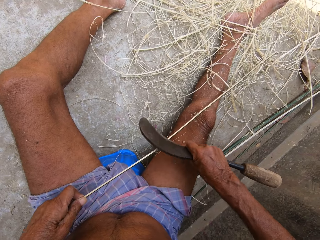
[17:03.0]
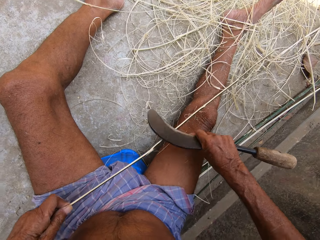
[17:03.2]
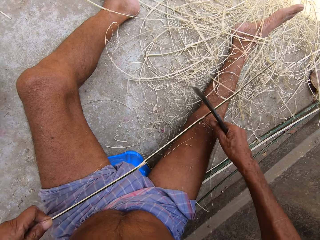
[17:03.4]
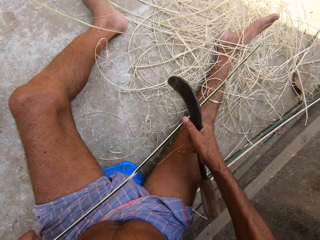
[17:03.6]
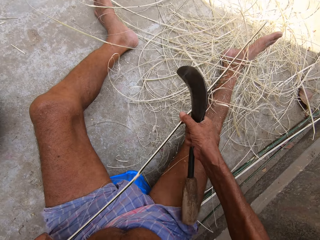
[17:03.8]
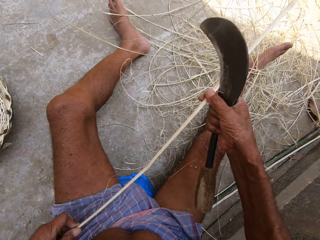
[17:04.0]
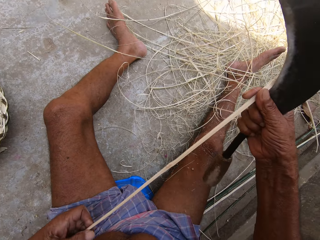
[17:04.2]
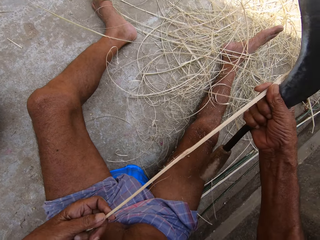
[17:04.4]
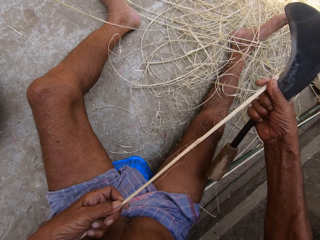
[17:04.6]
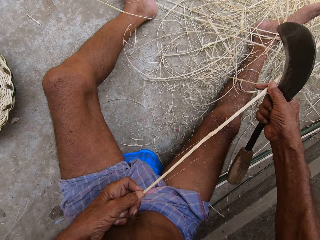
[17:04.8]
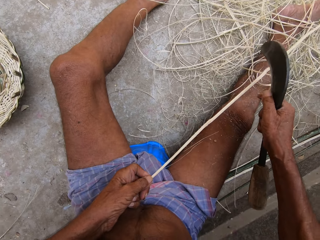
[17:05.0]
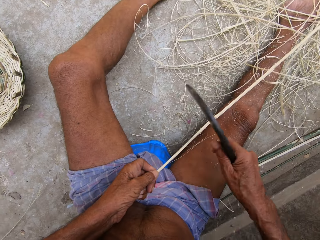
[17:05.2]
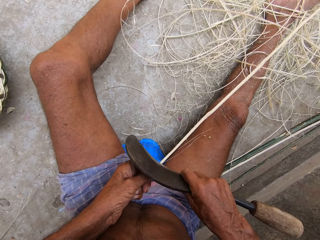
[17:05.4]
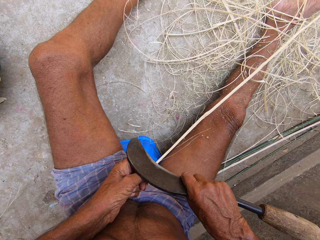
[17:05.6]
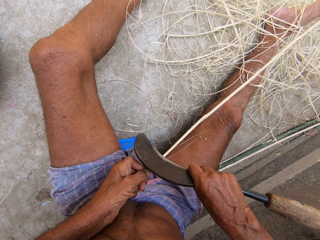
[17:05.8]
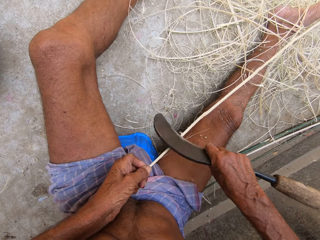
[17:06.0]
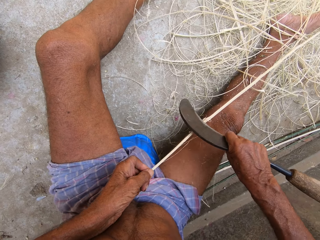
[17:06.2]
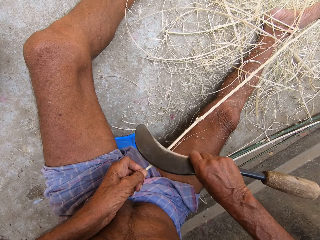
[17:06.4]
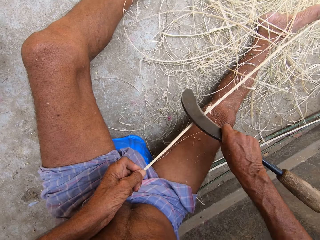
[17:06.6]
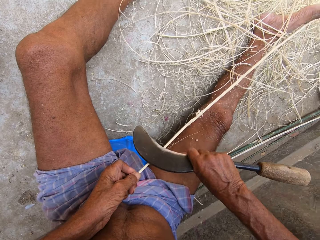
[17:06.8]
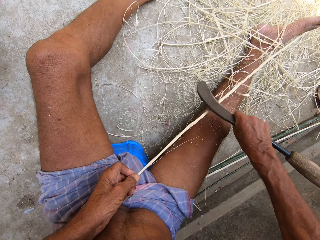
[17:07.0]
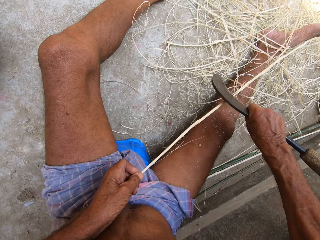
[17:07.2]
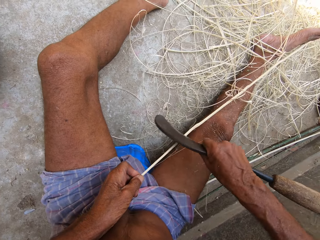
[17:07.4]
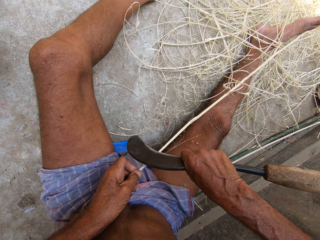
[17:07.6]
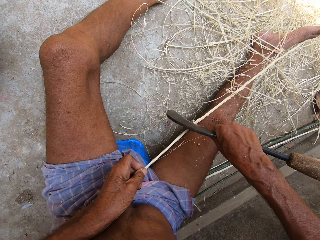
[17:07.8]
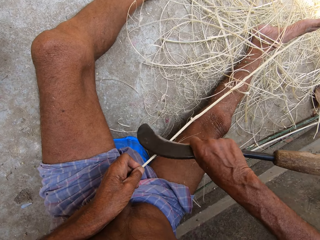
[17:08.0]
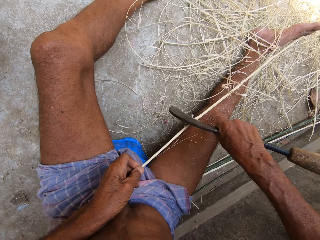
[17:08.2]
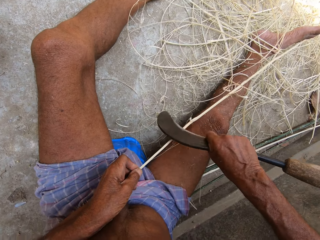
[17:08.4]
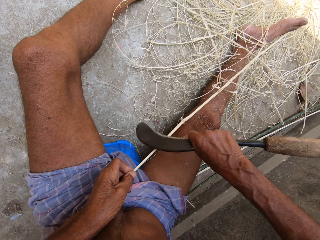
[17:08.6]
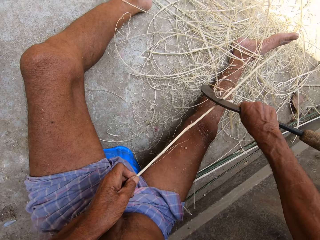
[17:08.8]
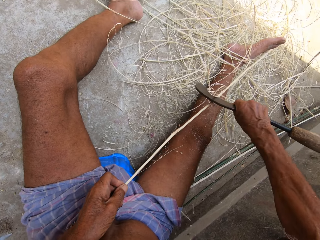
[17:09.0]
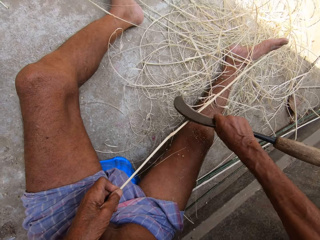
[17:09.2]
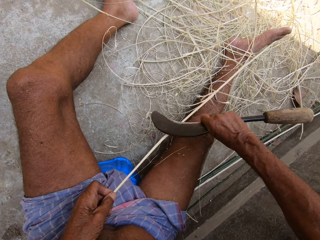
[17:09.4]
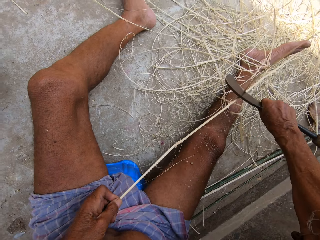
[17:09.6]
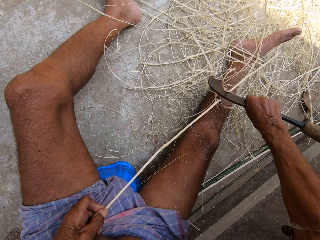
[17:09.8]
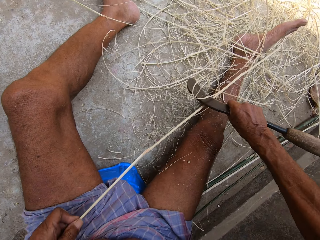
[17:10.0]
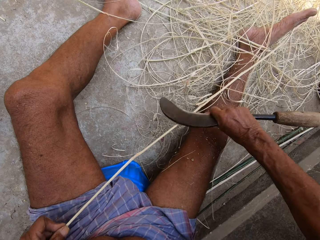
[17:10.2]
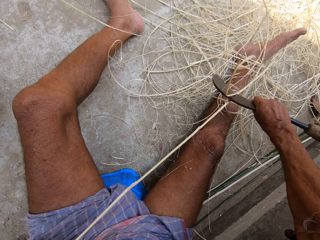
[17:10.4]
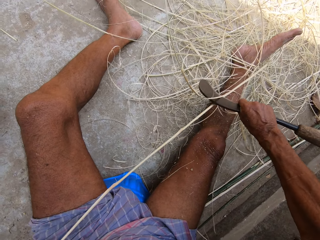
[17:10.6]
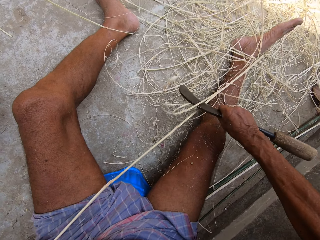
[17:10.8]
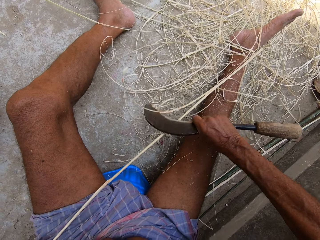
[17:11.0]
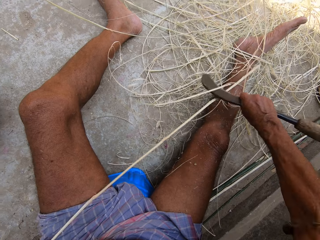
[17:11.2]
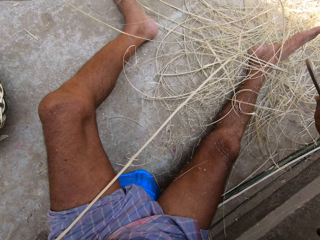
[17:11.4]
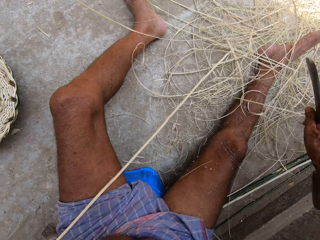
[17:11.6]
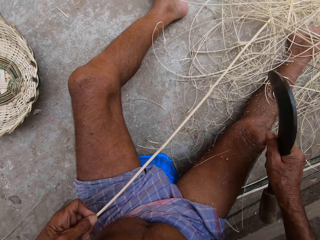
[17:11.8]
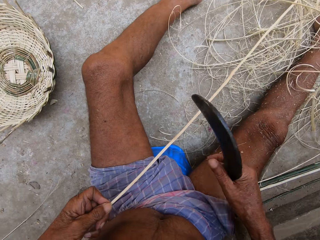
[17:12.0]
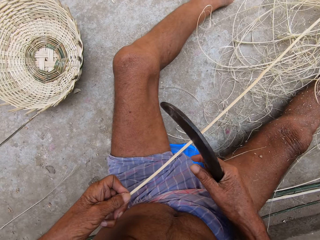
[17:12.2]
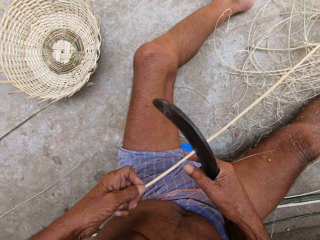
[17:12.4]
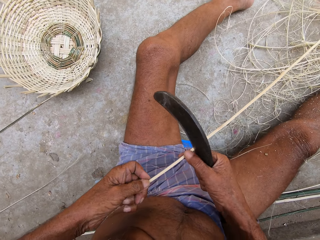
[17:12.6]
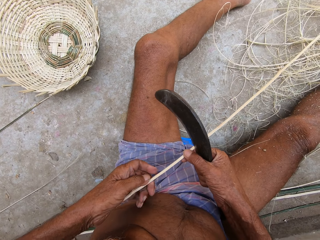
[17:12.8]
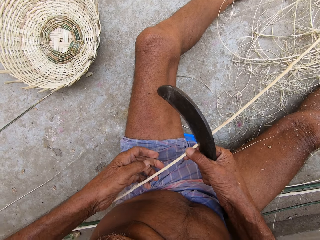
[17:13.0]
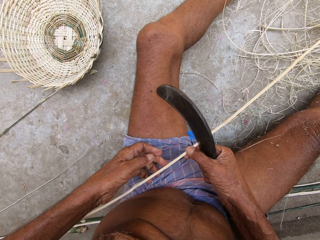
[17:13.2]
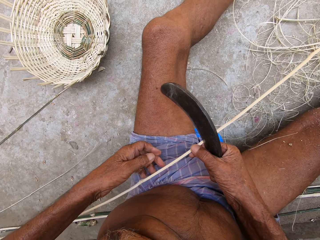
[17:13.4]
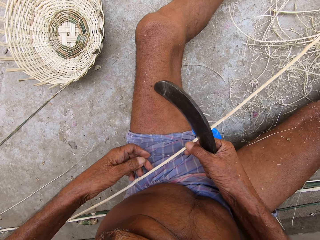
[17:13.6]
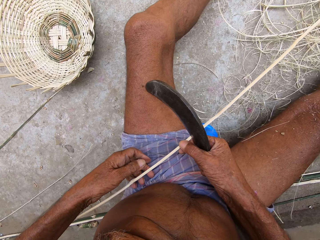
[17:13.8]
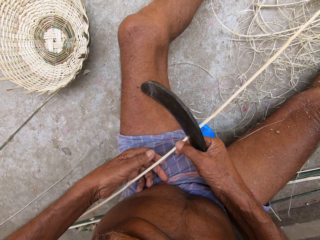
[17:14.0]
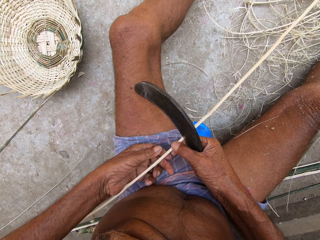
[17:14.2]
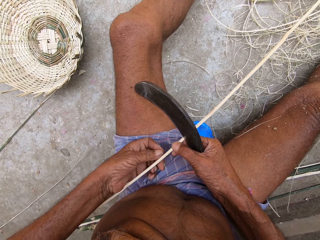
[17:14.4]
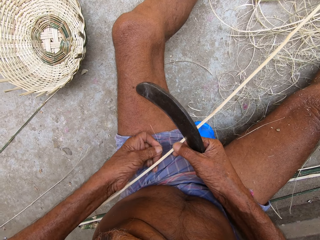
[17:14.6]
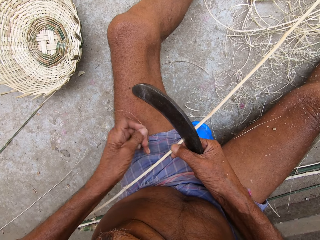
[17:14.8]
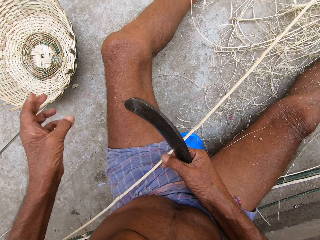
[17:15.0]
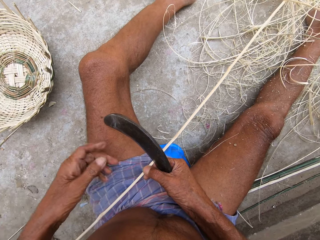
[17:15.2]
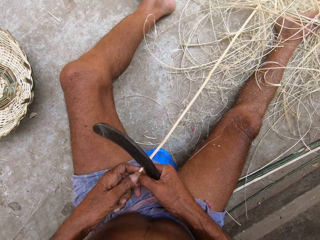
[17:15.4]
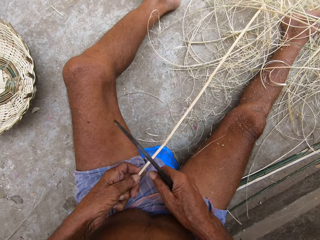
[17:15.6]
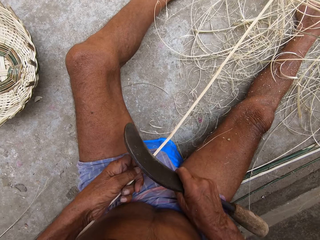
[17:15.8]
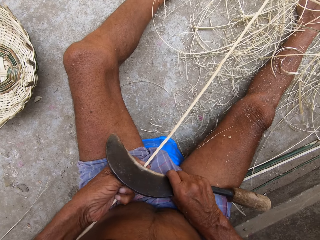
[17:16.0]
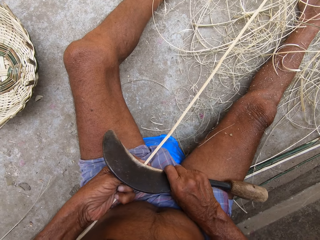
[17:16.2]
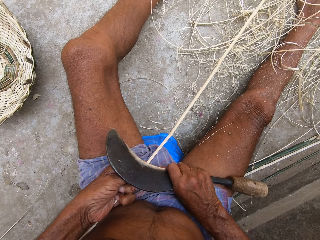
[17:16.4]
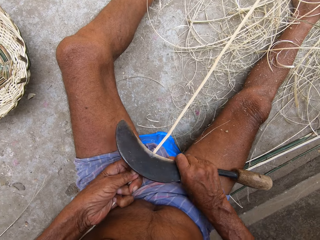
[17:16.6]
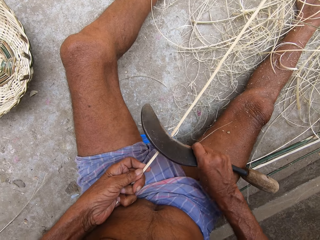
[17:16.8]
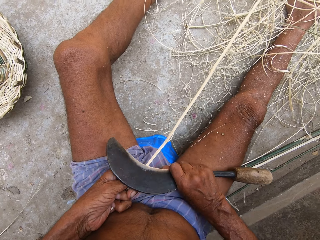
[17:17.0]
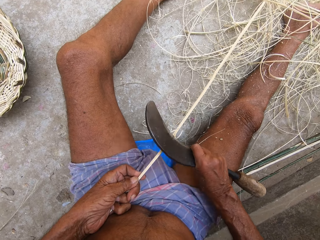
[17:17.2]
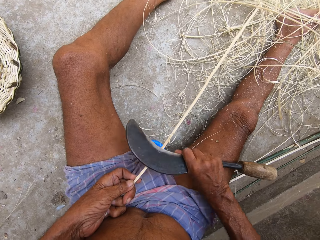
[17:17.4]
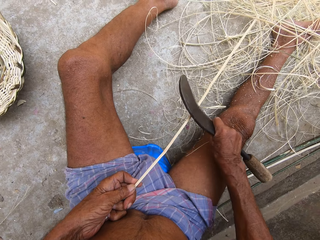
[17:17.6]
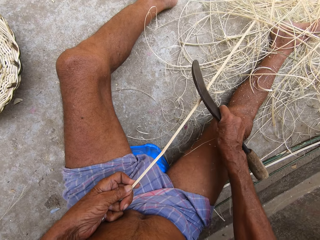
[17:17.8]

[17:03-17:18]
The camera wearer lifts the bamboo stick from his right leg with both hands. He places the bamboo stick on his right leg with both hands. He peels the bamboo stick with the hand sickle in his right hand. He holds the bamboo stick with both hands. He pulls a splinter from the bamboo stick with his left hand. He throws the splinter on the ground with his left hand. He holds the bamboo stick with his left hand. He peels the bamboo stick with the hand sickle in his right hand. He makes a stick.

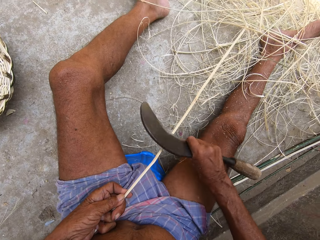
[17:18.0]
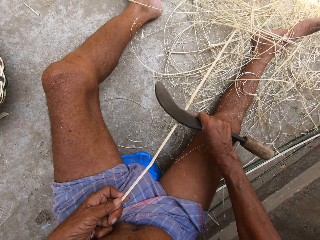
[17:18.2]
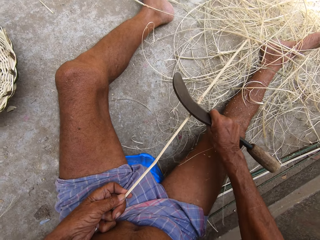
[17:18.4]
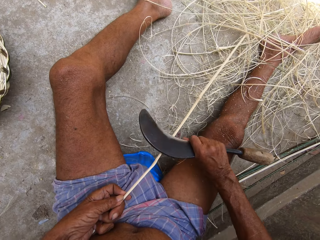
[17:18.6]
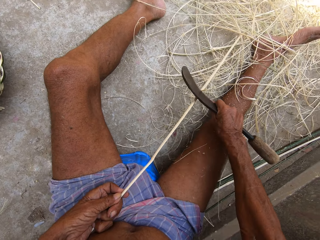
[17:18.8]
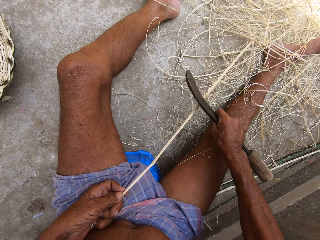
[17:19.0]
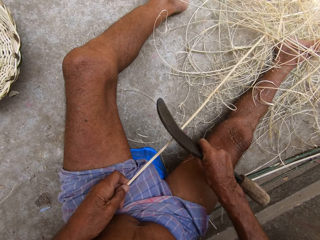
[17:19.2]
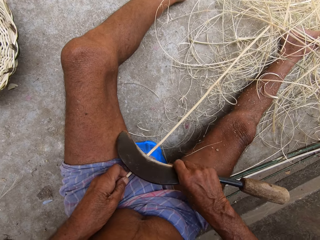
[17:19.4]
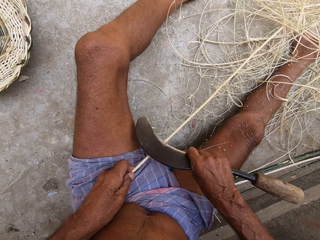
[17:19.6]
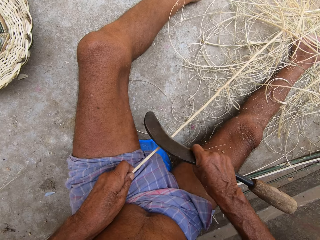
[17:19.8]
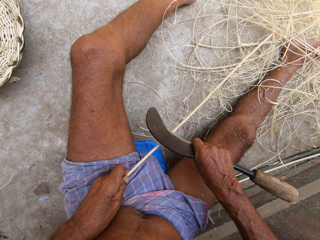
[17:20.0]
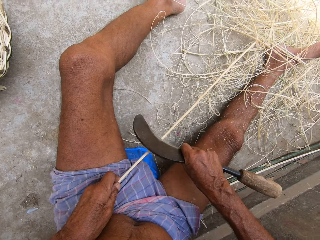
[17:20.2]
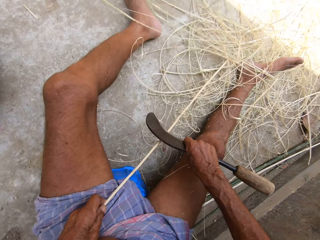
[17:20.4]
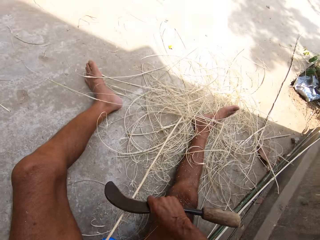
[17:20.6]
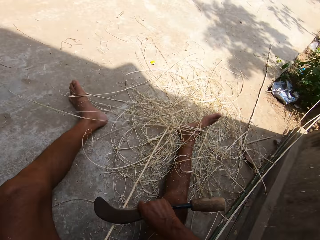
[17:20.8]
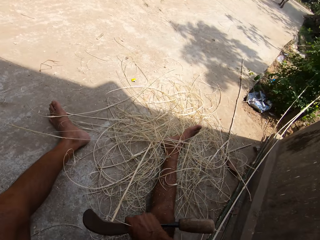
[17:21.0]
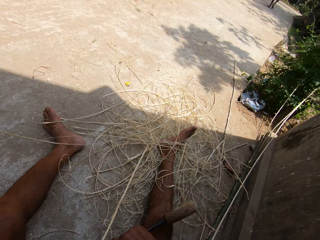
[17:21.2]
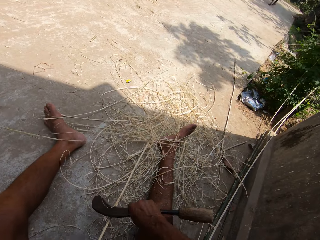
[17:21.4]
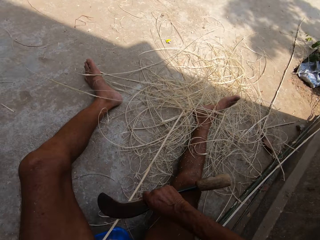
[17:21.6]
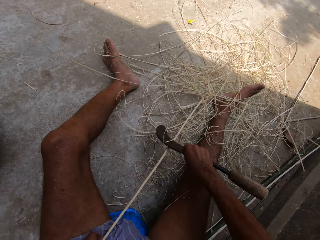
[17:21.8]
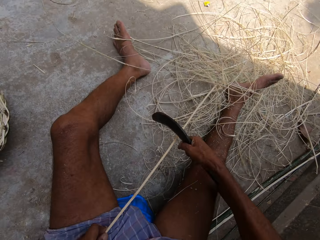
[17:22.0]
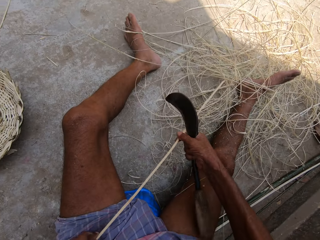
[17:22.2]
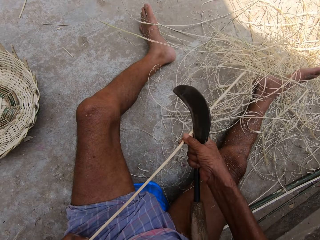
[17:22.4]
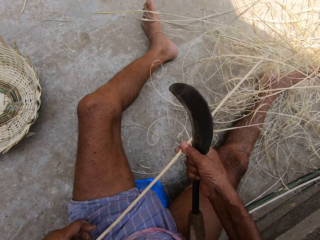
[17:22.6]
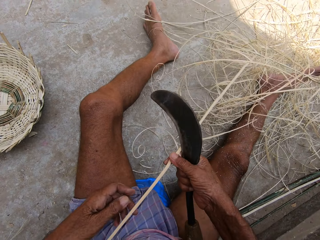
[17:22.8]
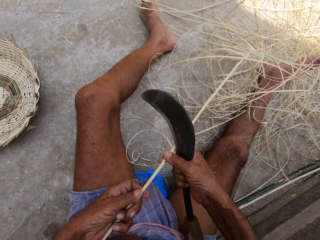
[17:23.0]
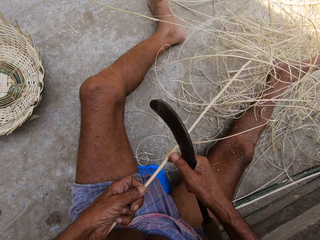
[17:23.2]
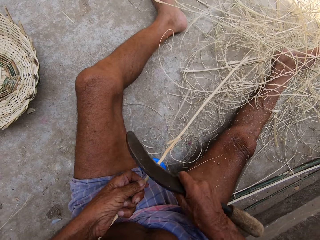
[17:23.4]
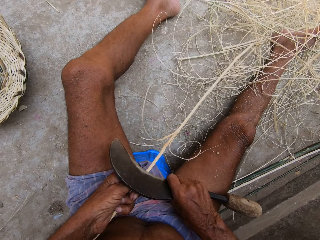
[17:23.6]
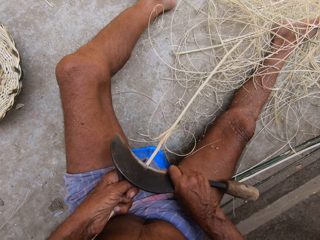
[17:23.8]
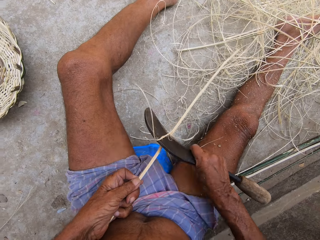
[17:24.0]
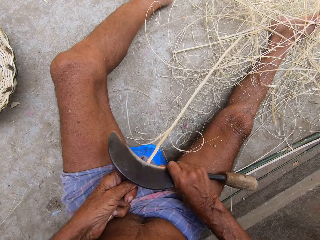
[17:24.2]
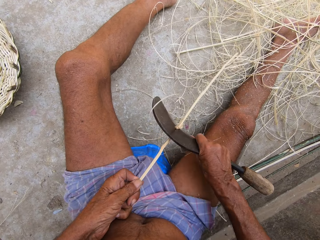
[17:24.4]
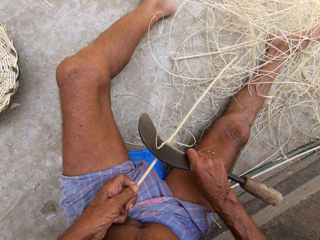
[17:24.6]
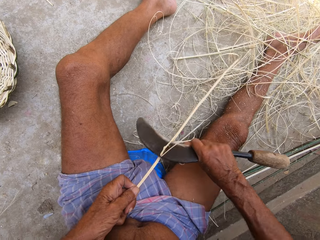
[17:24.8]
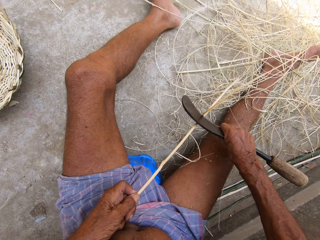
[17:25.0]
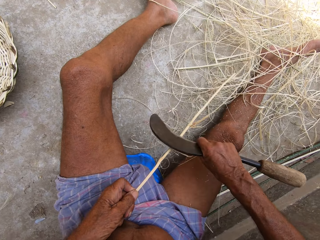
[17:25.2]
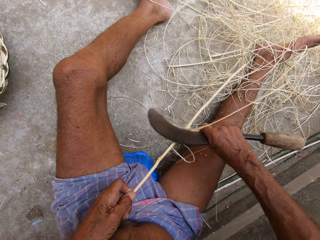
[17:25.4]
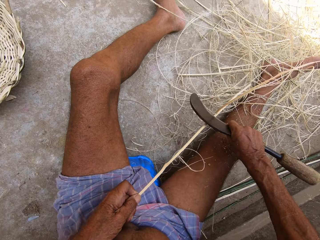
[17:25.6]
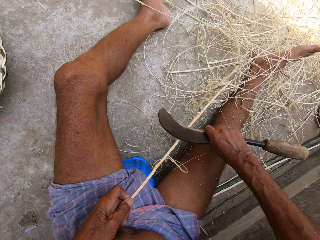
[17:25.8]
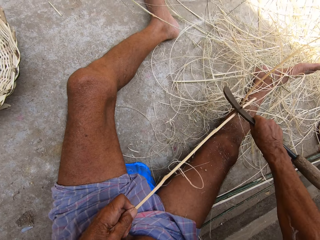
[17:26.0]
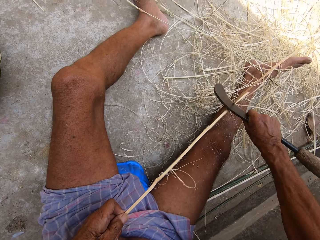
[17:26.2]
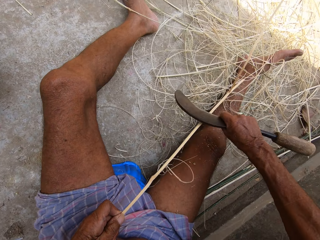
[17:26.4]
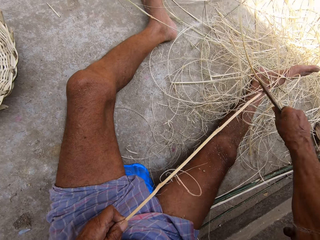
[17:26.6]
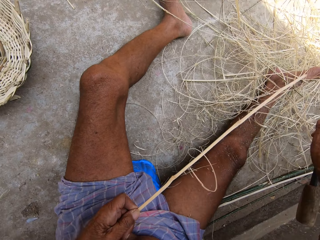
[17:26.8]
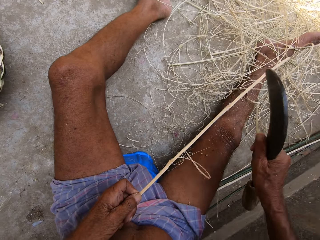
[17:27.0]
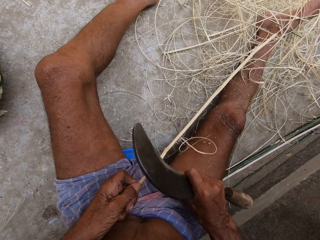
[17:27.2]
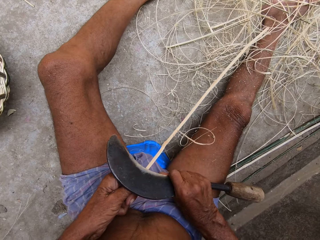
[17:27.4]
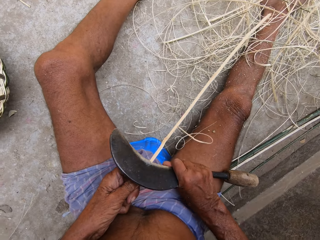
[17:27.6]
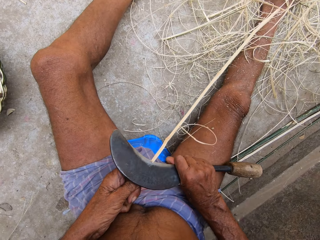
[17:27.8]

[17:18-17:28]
The camera wearer turns the bamboo stick with his left hand. He holds the bamboo stick with both hands. He moves his left hand down the bamboo stick. He peels the bamboo stick with the hand sickle in his right hand. He makes a stick.
